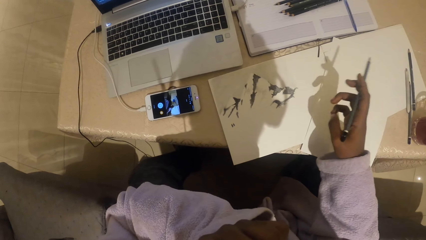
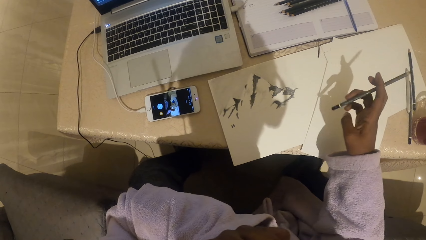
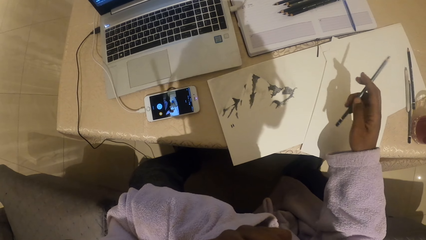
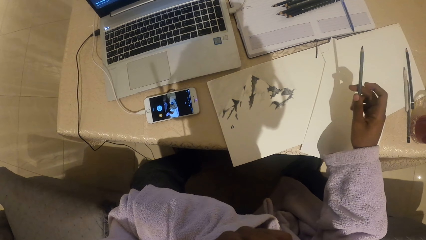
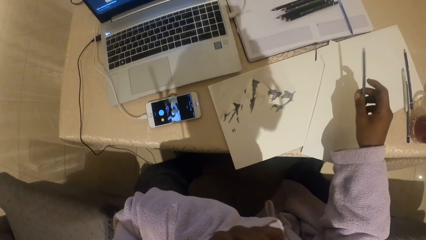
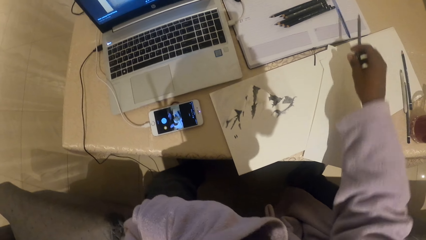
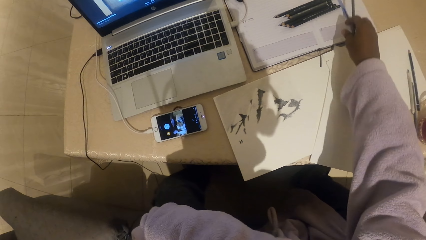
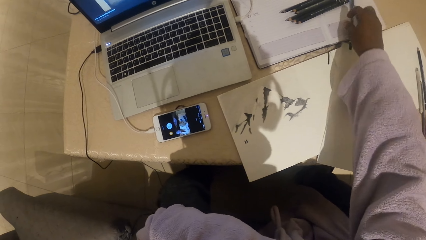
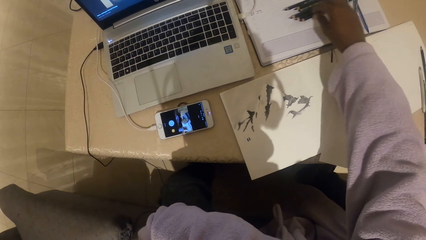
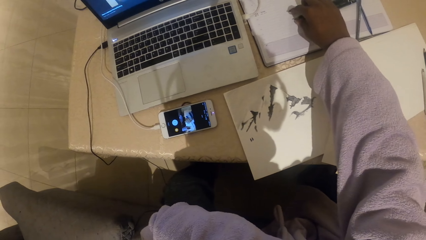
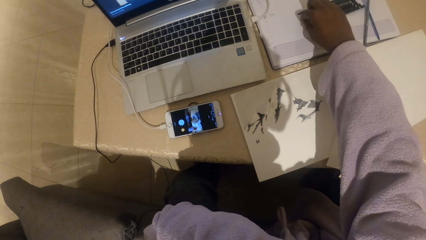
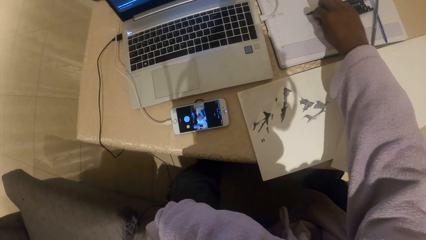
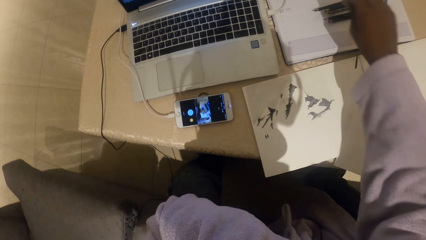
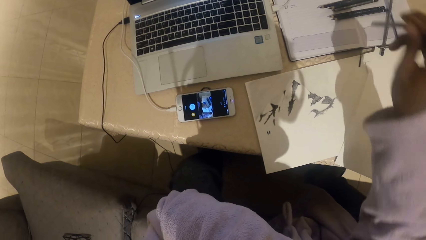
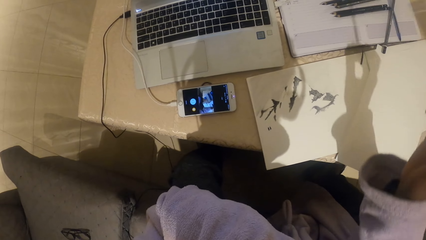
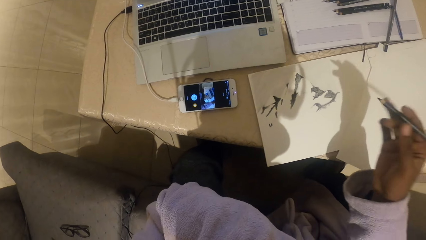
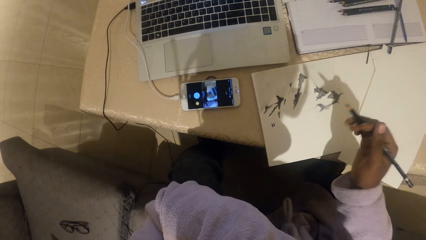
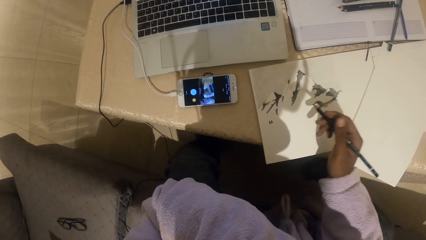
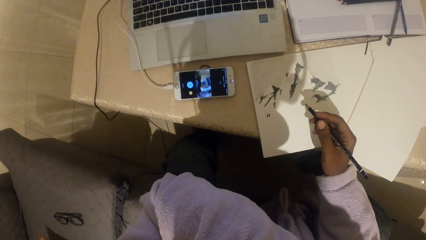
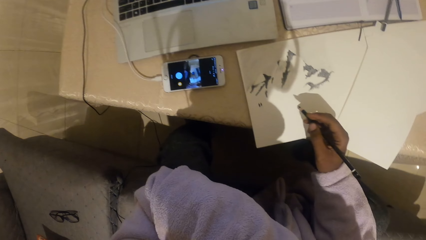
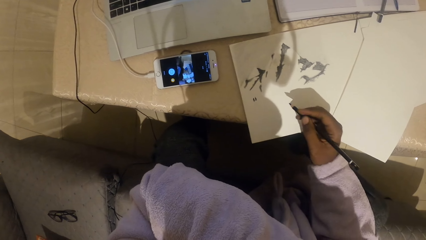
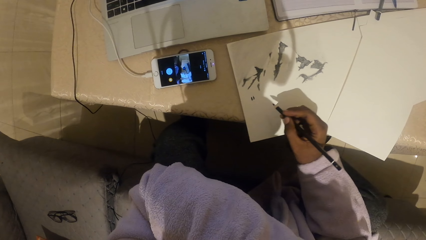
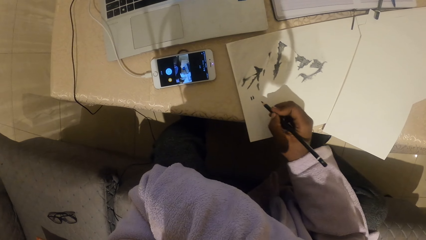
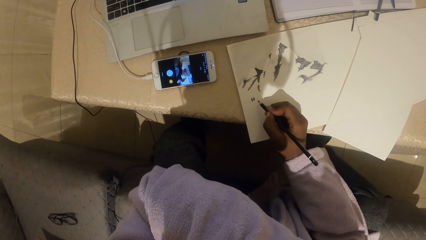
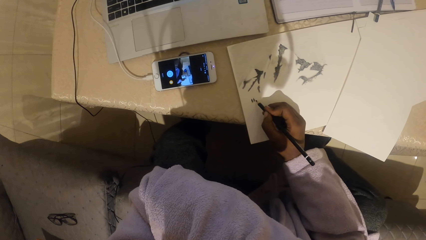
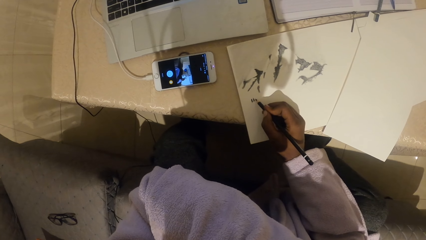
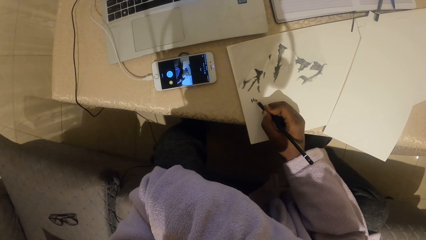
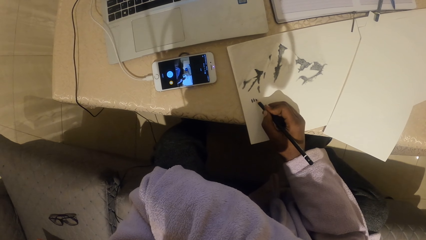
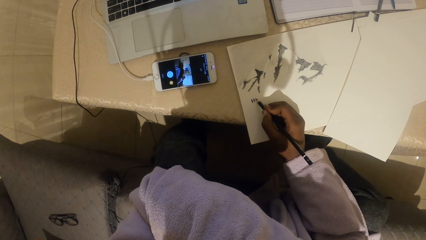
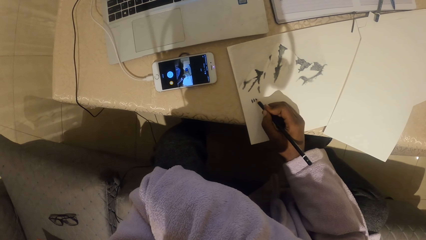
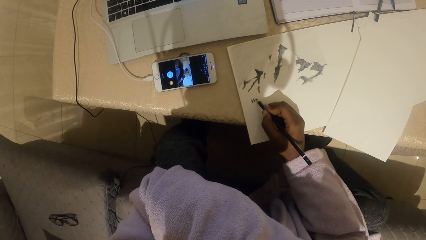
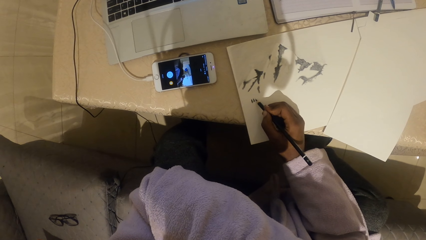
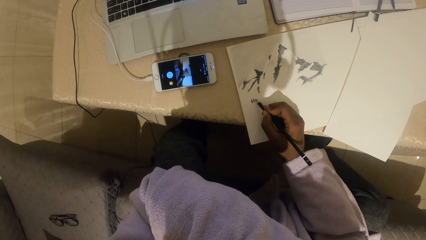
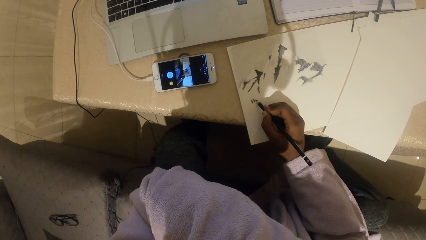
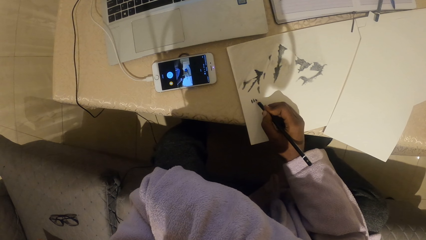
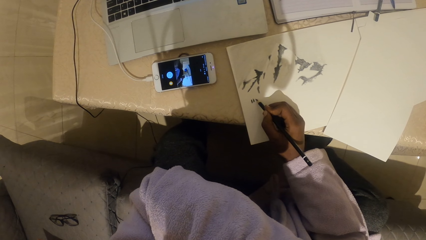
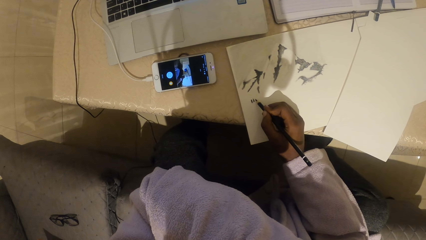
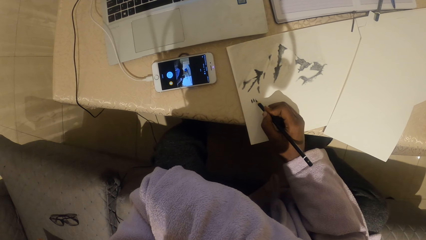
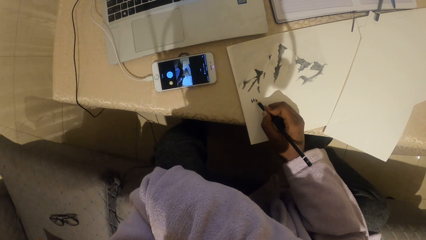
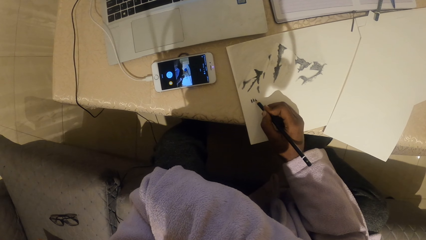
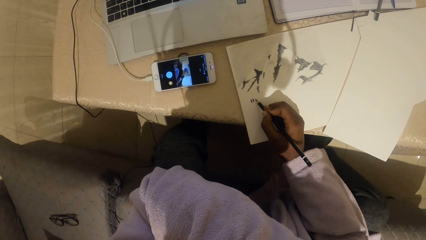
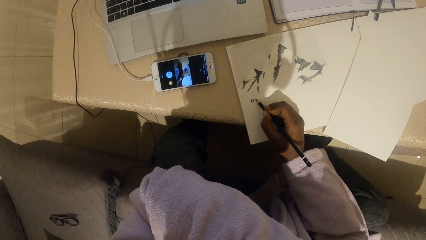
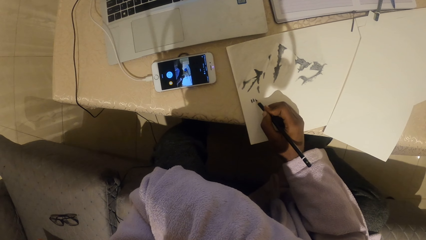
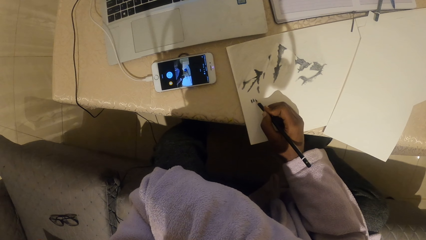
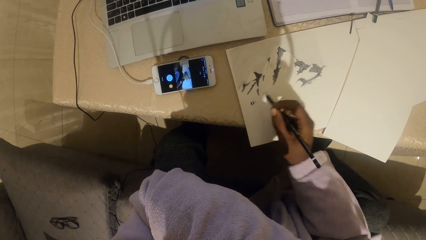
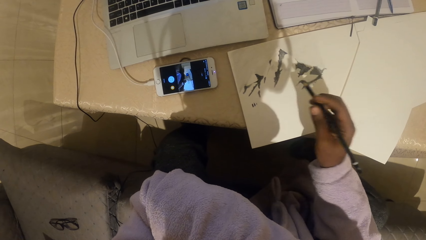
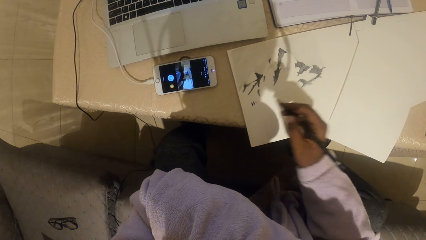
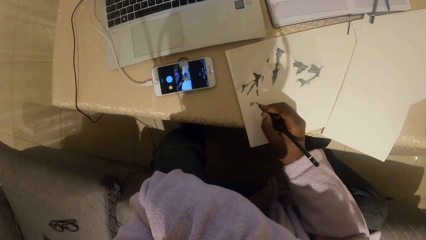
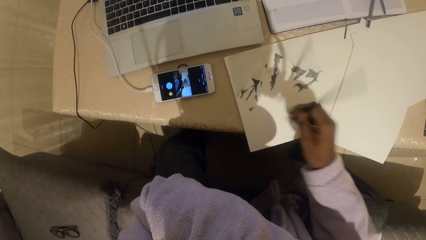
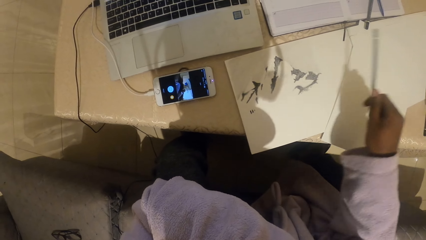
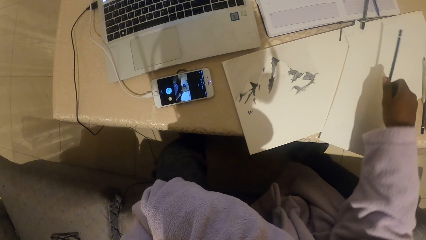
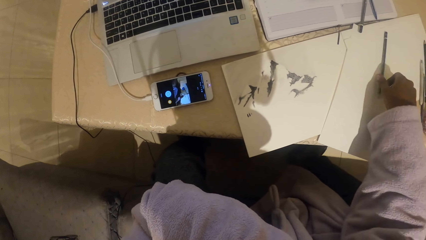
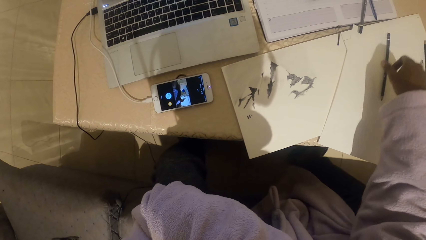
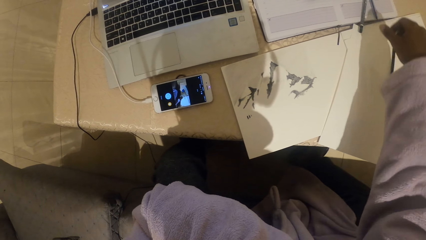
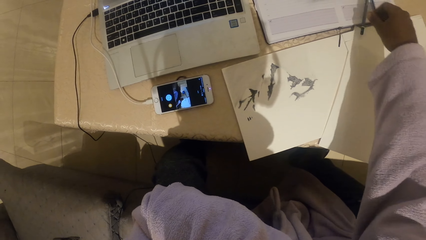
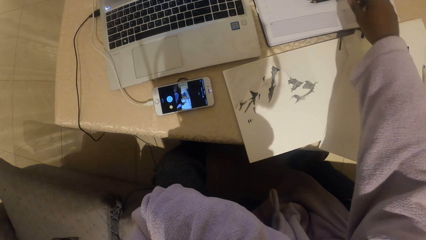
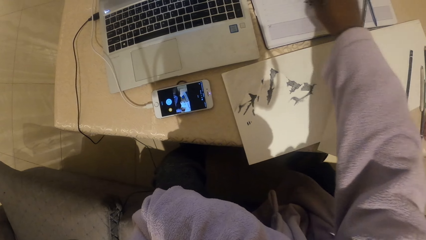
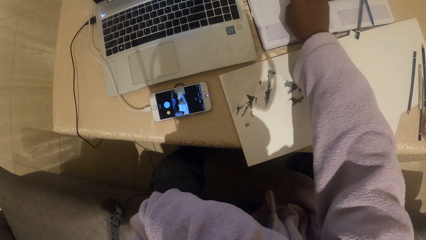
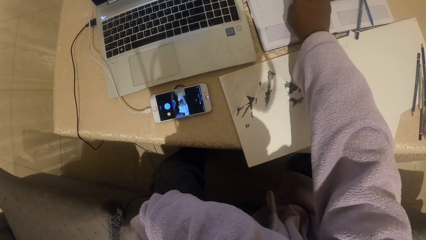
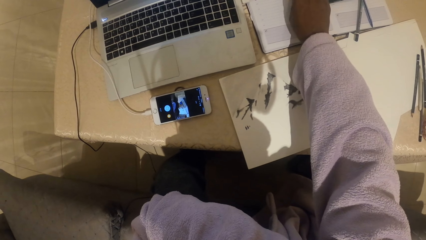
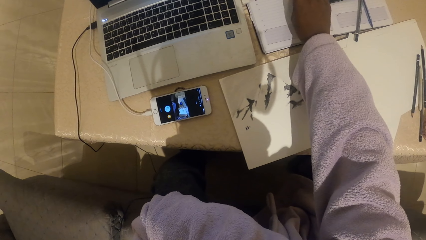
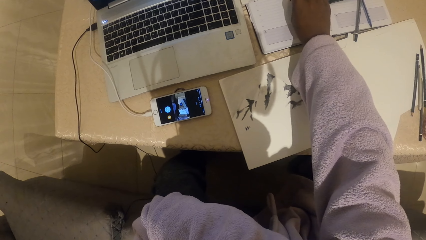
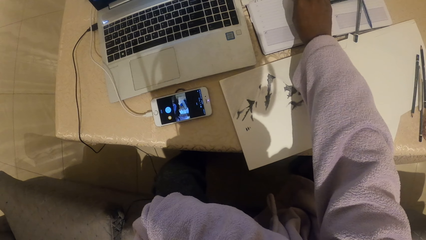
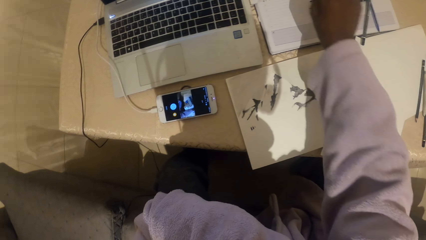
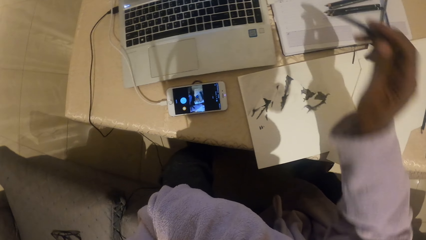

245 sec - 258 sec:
The camera wearer puts a pencil on the table. They pick up the pencil from the table. They draw on the paper with the pencil. They put the pencil on the table. They pick up the pencil from the table.

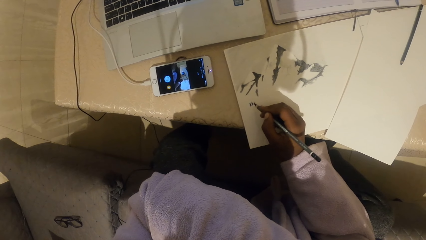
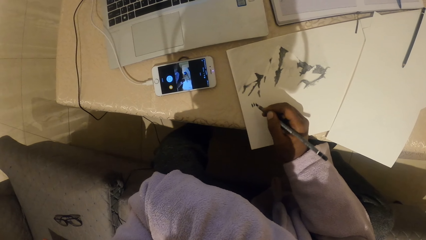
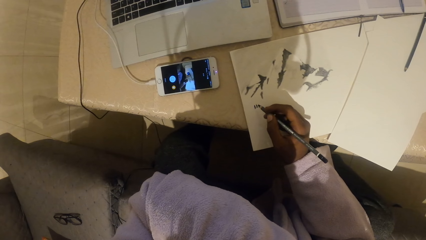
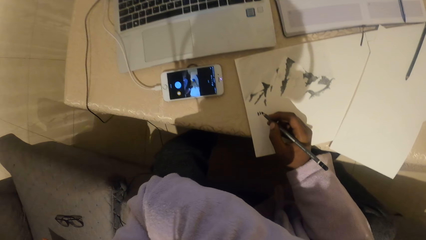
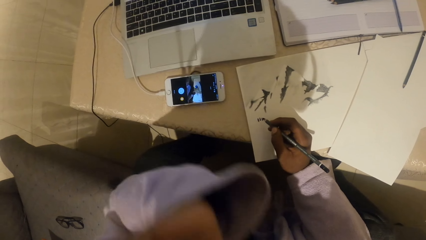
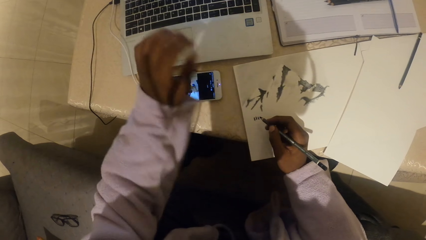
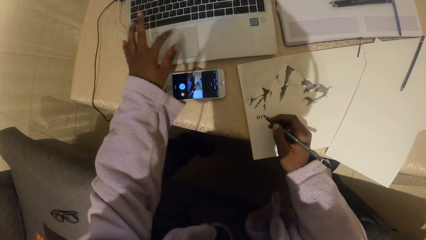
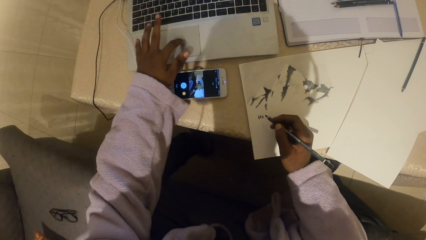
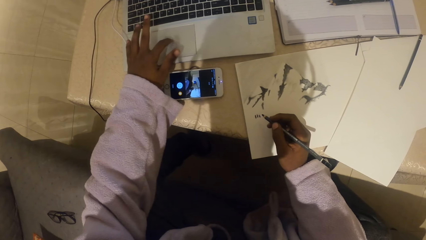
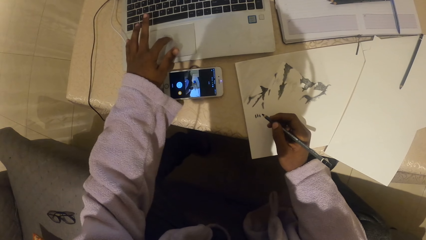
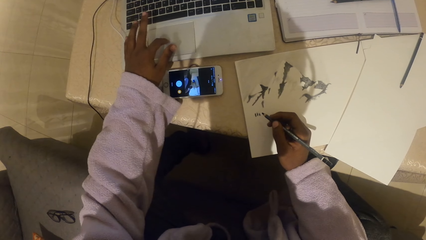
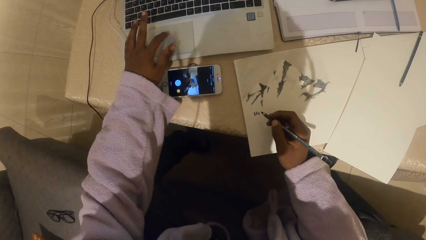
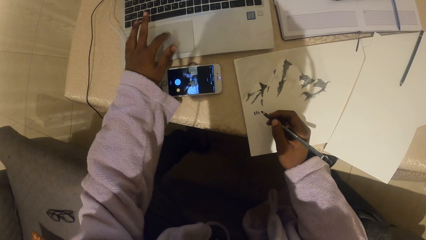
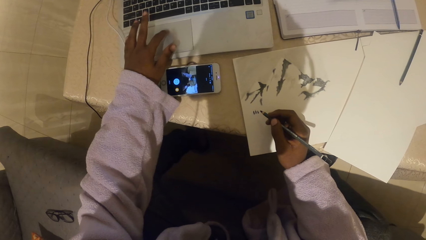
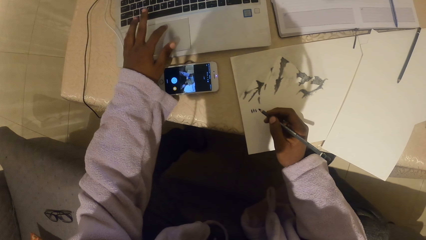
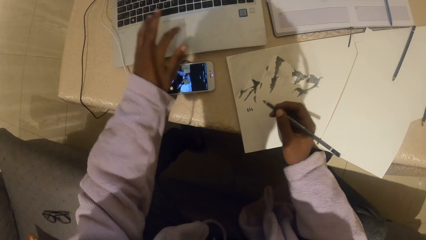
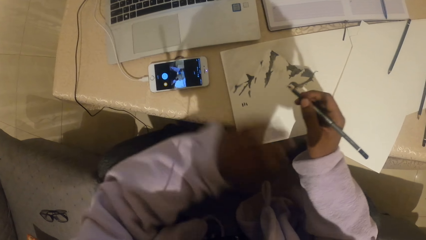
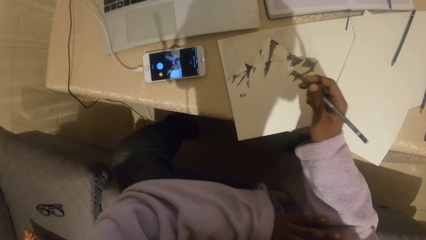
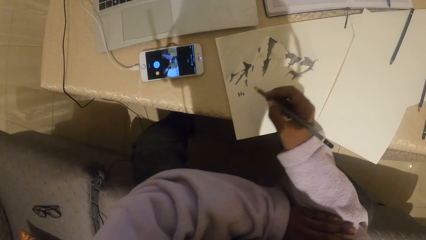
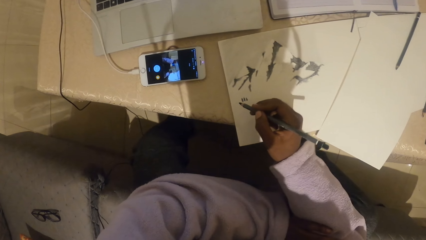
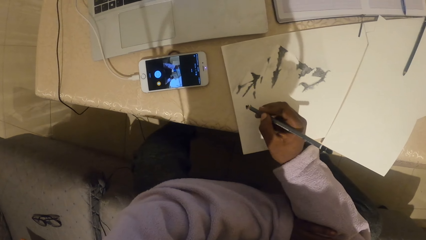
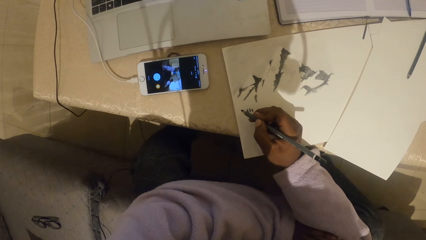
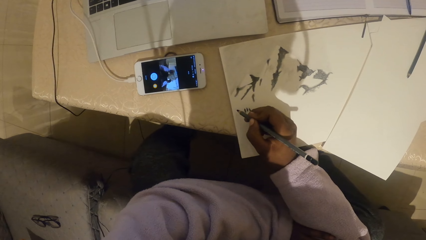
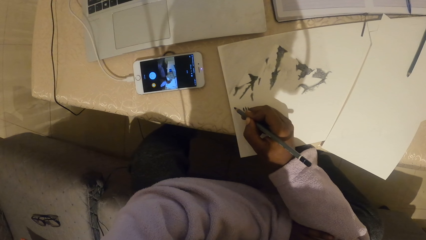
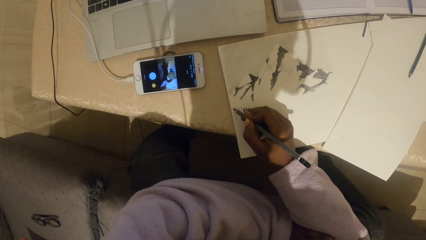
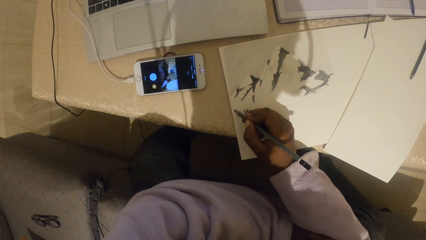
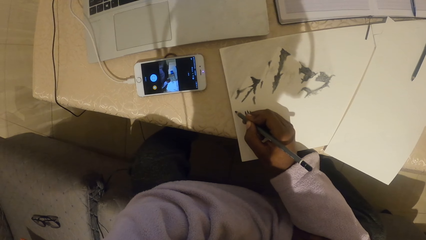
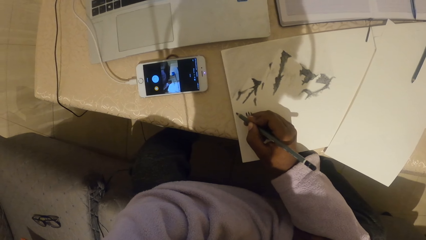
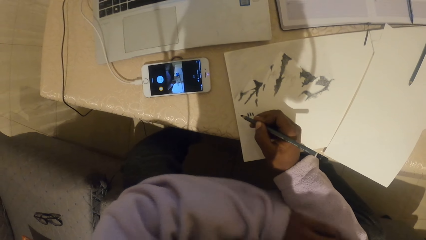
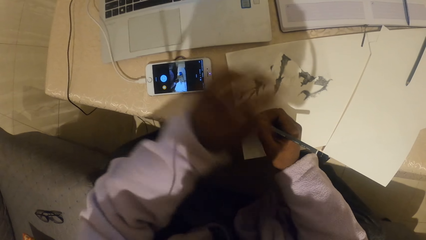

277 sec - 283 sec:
The camera wearer moves a finger across the touchpad. They operate the laptop. They draw on the paper with a pencil.
